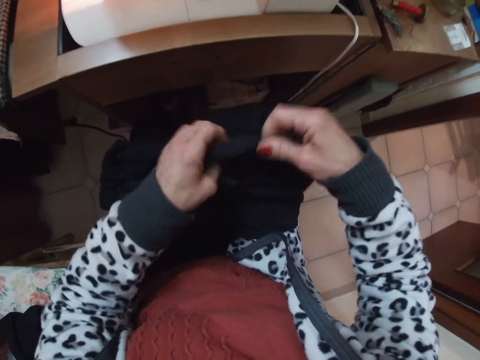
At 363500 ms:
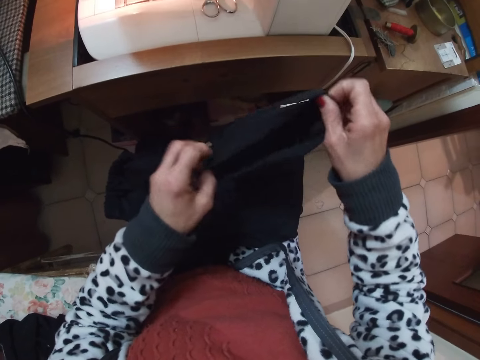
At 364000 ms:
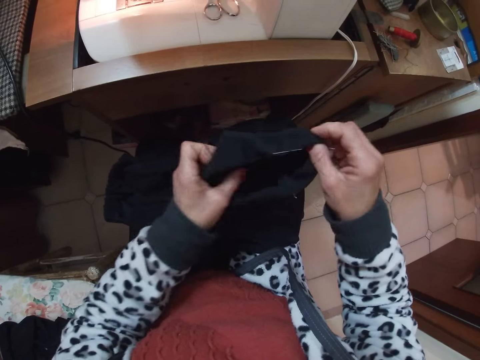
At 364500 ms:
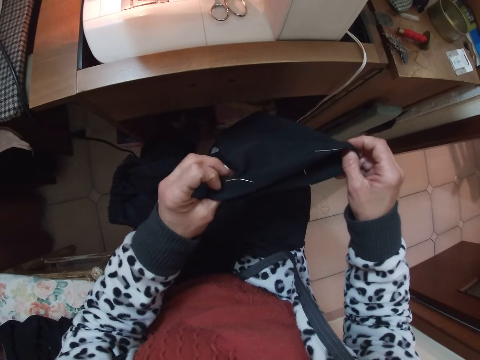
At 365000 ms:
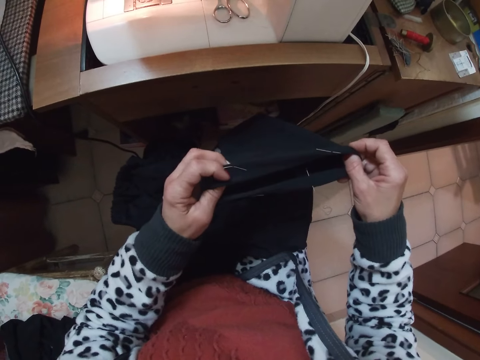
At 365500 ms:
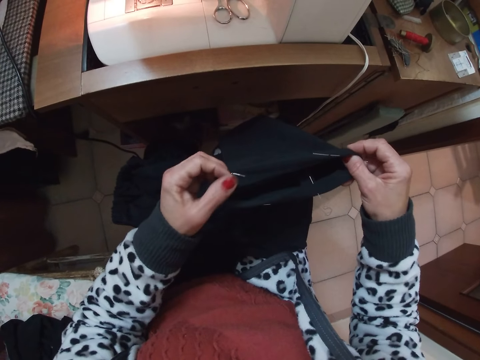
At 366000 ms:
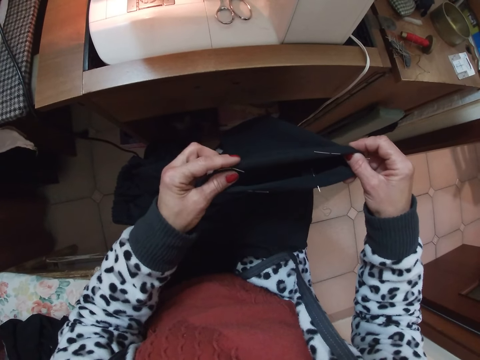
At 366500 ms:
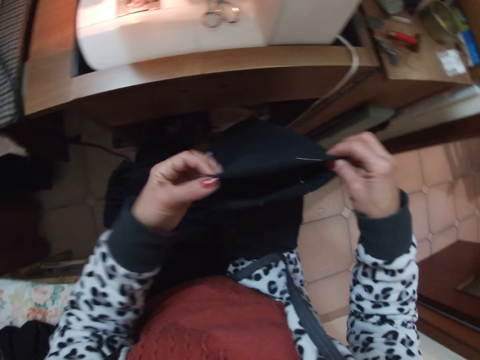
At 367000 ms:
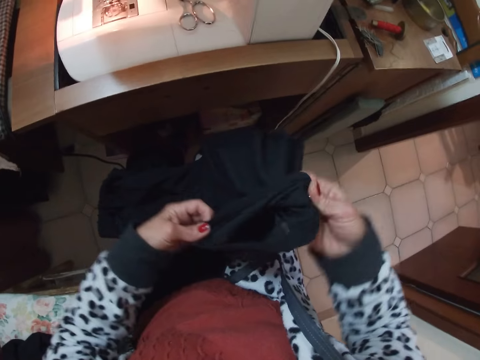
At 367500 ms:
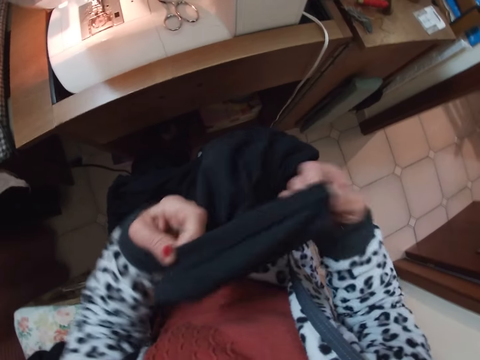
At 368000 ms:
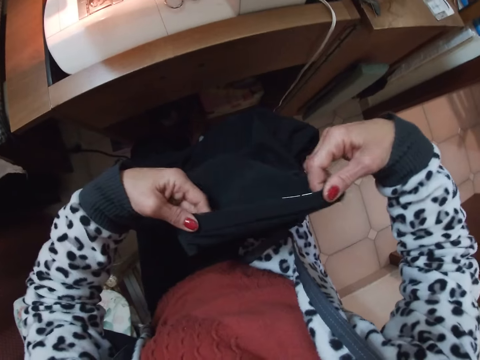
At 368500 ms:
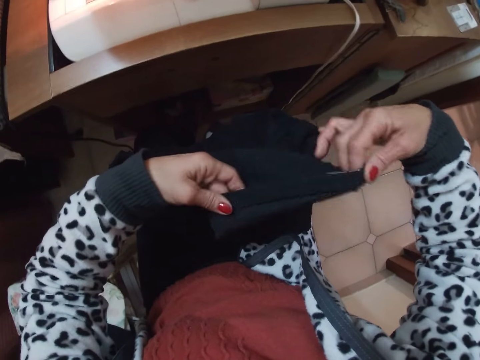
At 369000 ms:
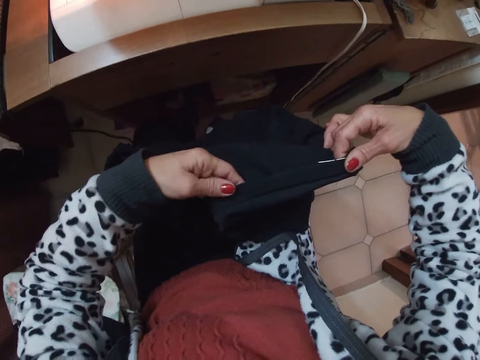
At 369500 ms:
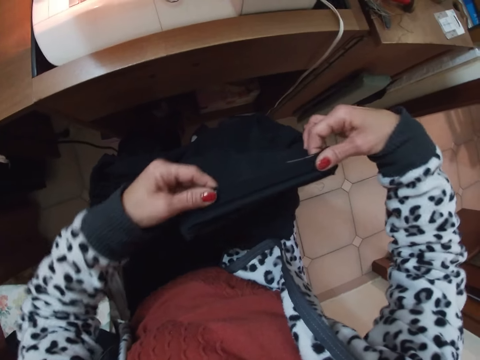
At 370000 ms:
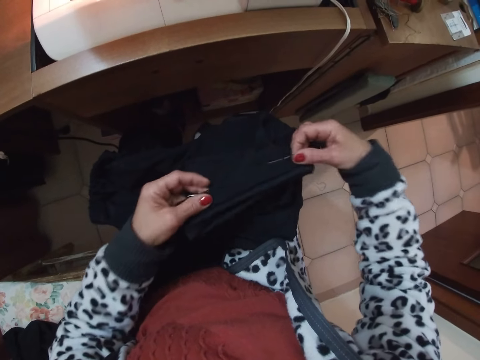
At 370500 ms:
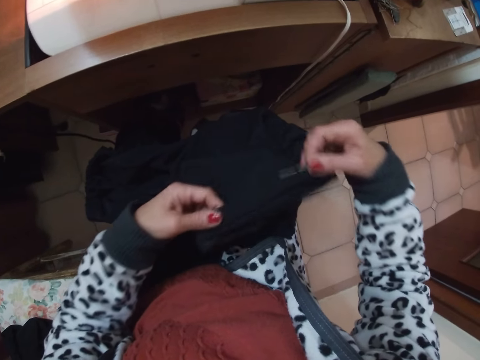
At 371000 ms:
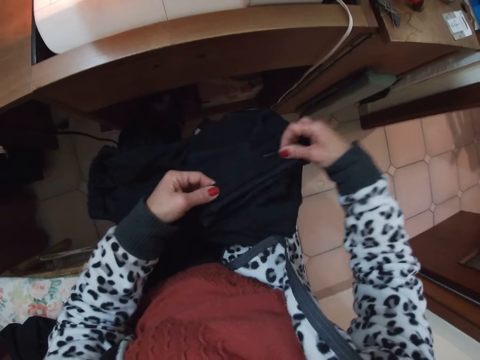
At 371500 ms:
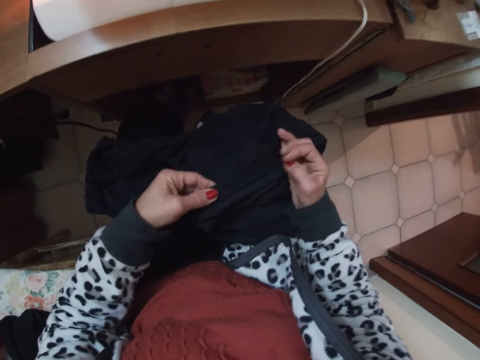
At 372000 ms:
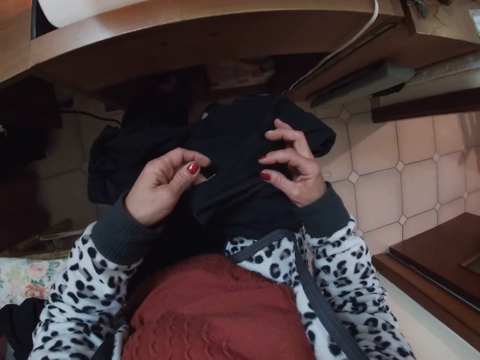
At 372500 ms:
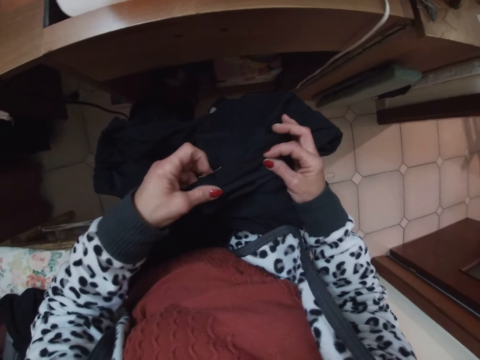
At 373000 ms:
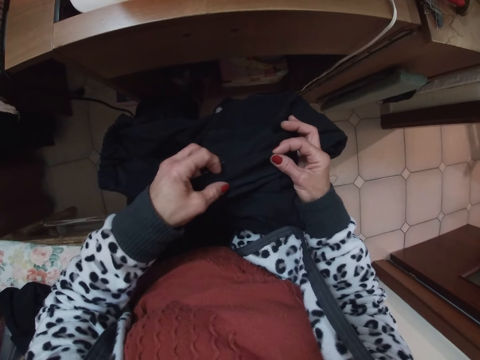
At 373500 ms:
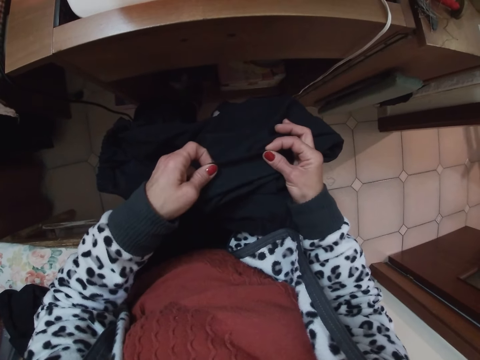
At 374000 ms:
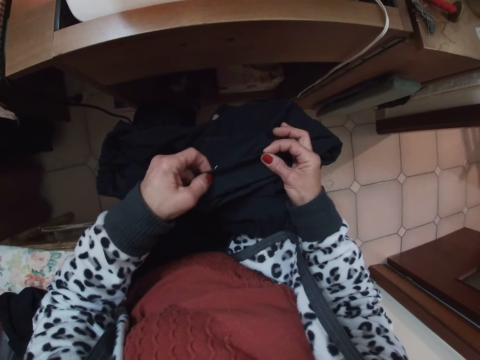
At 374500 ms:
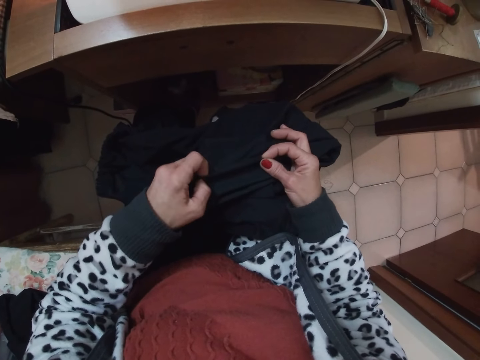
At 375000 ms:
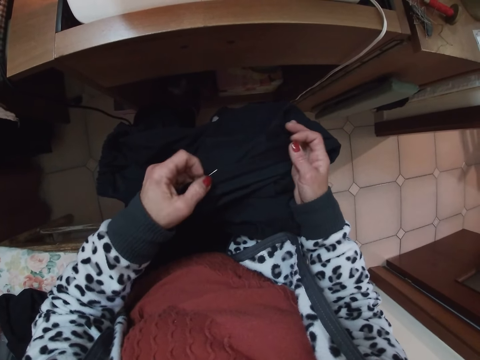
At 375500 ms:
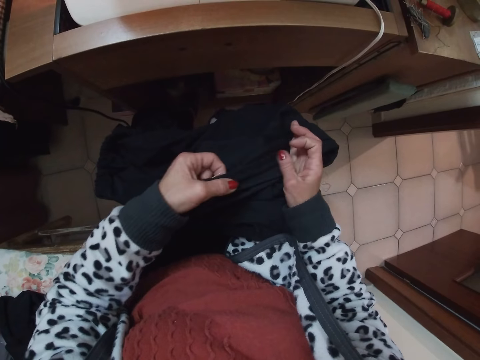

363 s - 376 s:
The camera wearer checks the edges of the cloth with her two hands. She turns the edges of the cloth inside out. She arranges the edges of the cloth with her two hands. She folds the edges of the cloth with her two hands.

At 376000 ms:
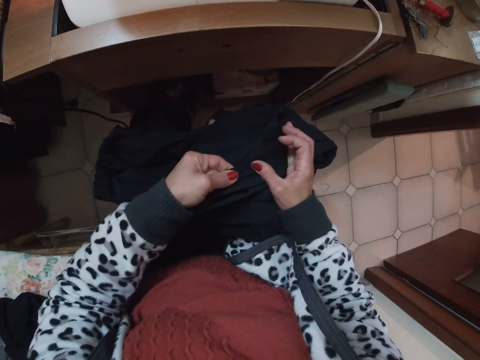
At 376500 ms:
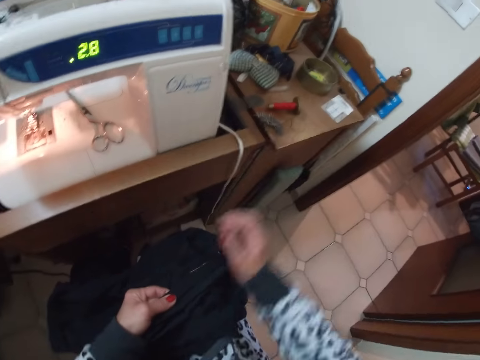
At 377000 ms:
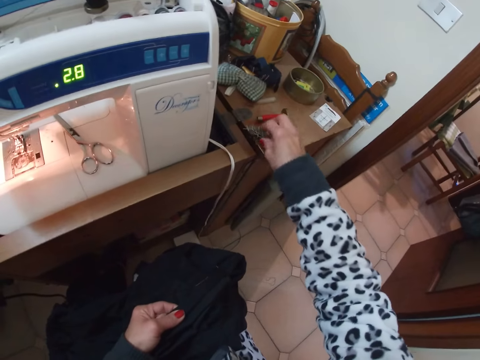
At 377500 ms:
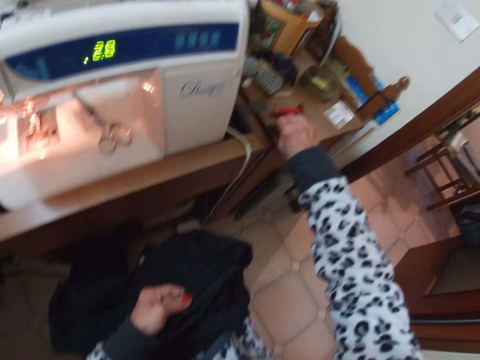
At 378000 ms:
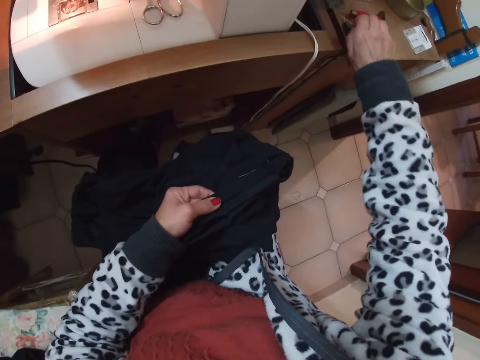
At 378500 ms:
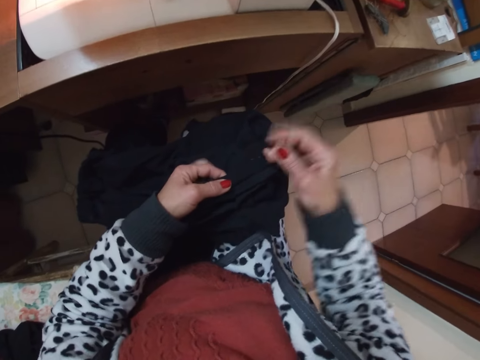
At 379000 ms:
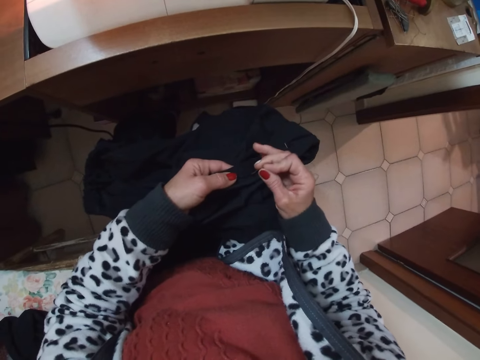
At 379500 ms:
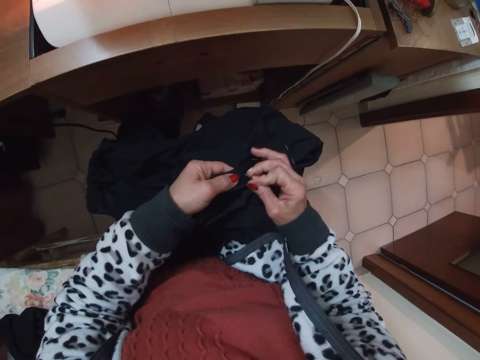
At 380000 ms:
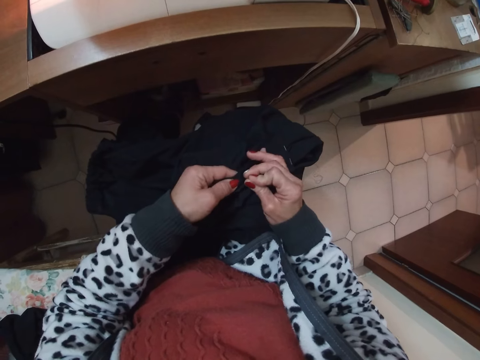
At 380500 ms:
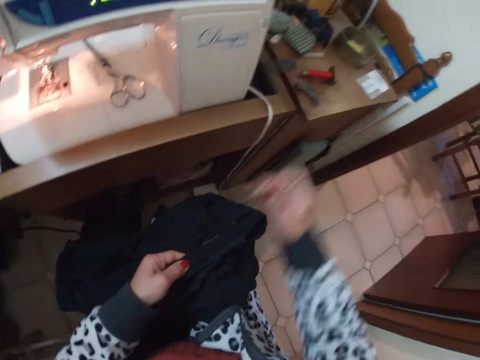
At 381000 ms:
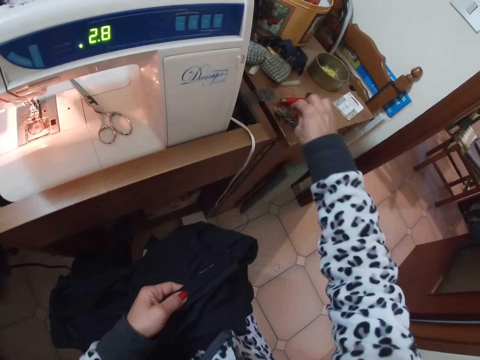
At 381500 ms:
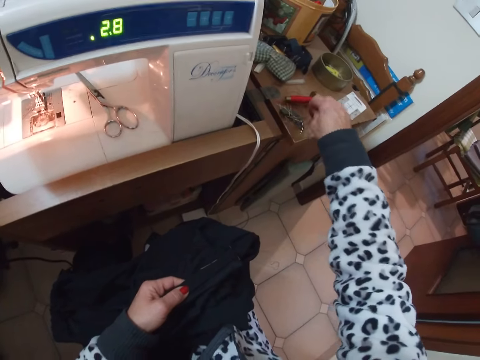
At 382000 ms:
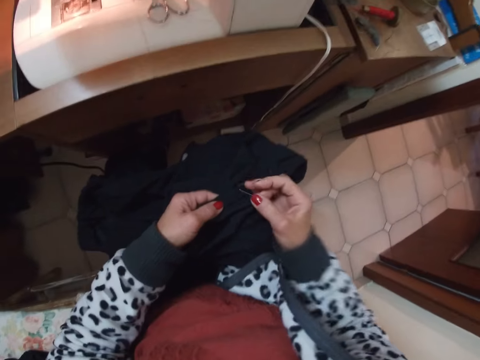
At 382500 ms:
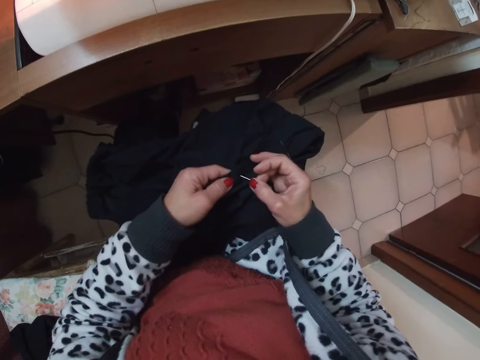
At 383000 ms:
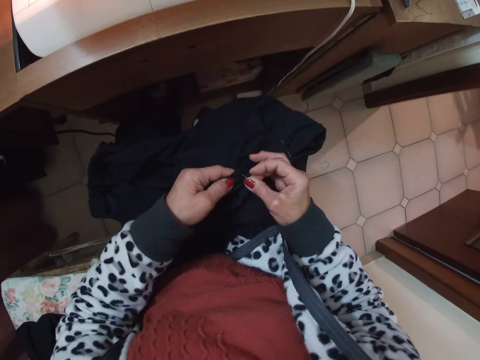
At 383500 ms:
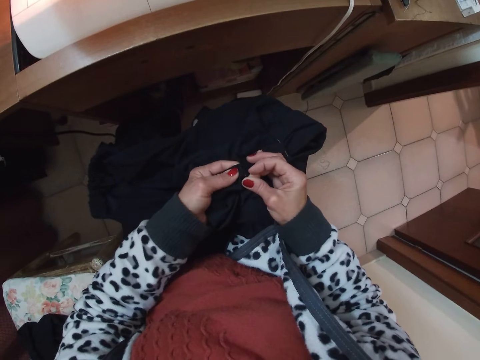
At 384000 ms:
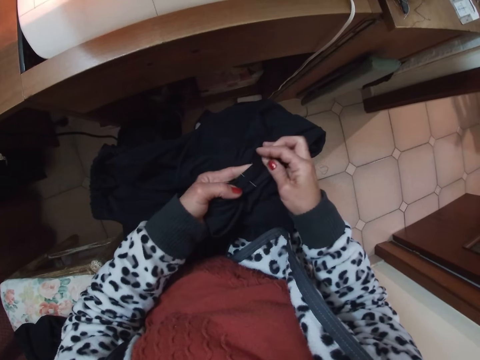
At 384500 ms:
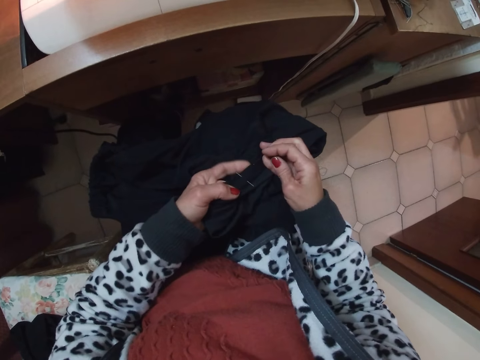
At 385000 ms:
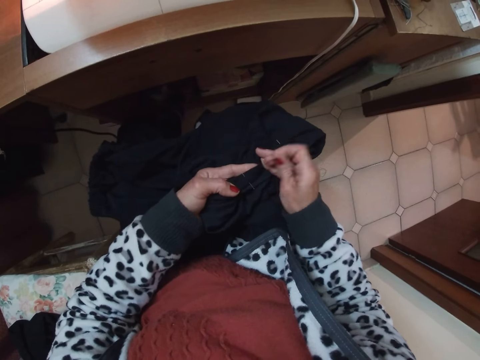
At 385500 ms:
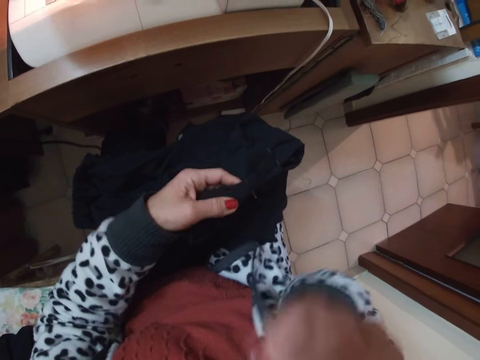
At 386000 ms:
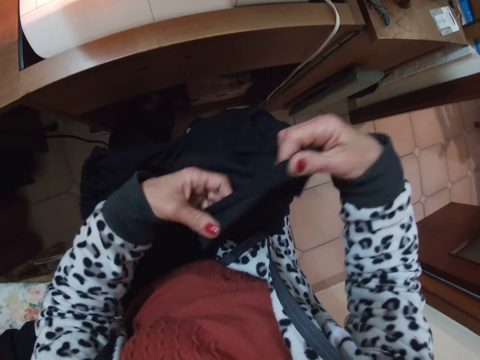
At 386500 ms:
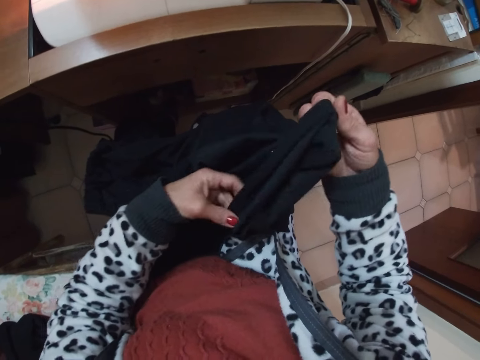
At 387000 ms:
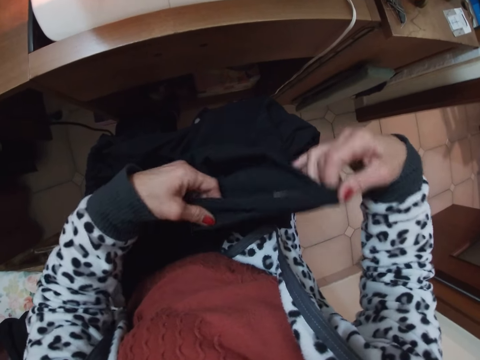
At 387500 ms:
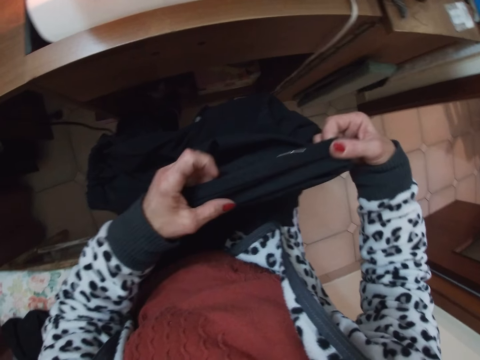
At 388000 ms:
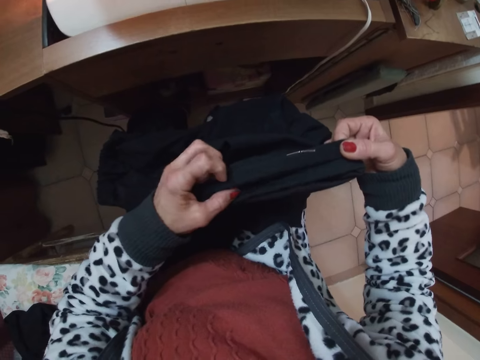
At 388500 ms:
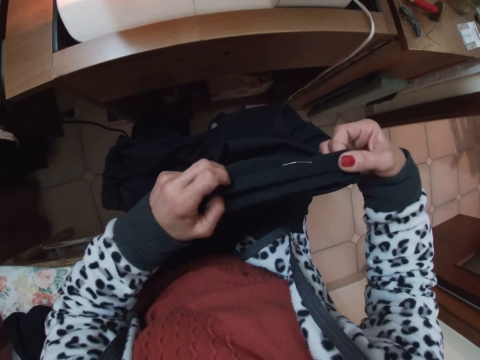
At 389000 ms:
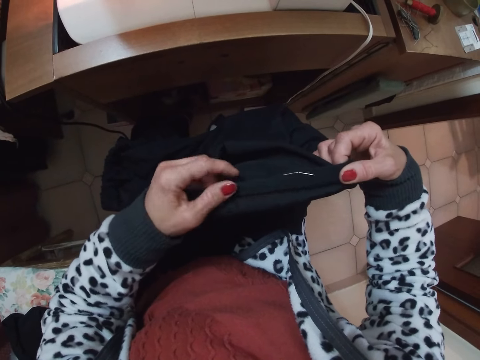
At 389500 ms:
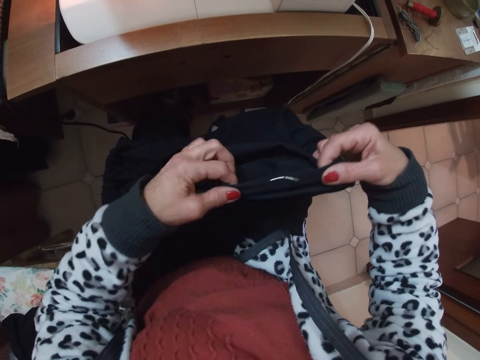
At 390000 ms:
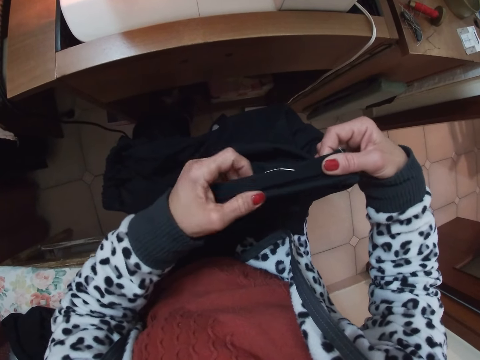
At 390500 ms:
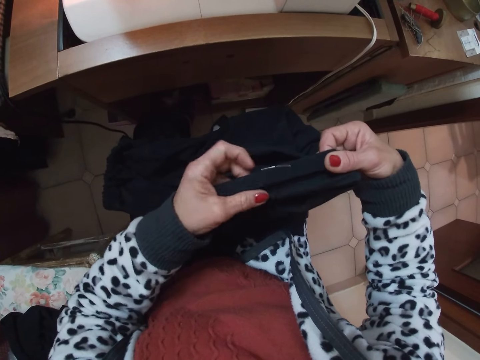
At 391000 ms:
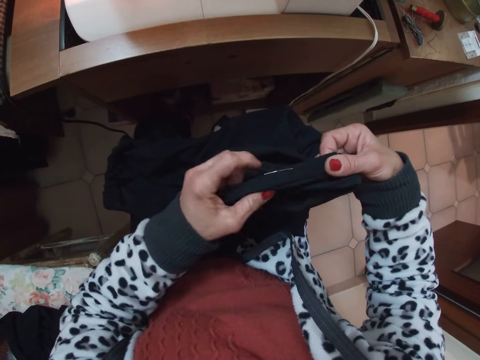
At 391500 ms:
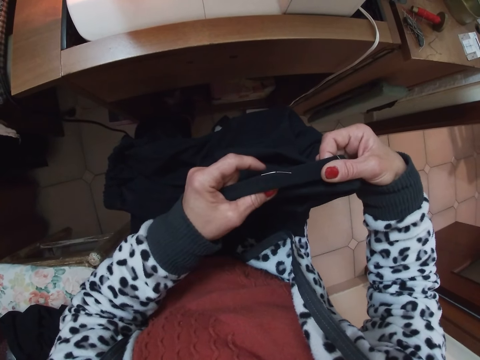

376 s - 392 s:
The camera wearer removes a pin from a pin magnet on the right side of the sewing machine with her right hand. She pins the cloth with her right hand. She removes another pin from the pin magnet on the right side of the sewing machine with her right hand. She pins the cloth with her right hand. She raises her right hand towards her mouth. She adjusts the edges of the cloth with her two hands.
